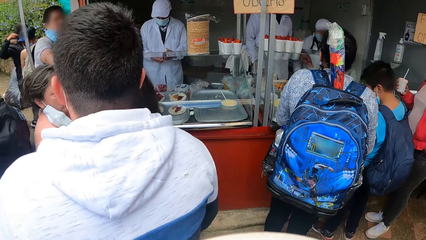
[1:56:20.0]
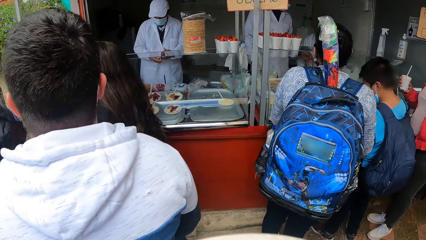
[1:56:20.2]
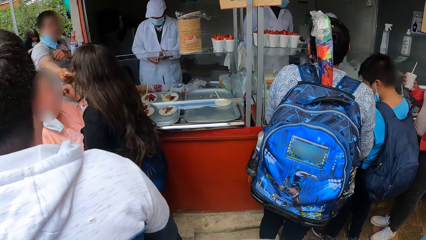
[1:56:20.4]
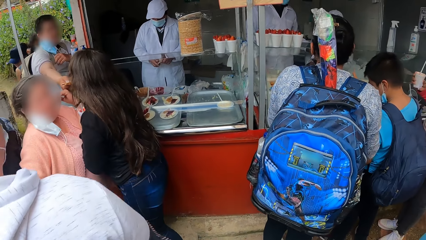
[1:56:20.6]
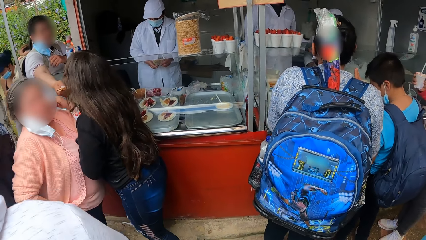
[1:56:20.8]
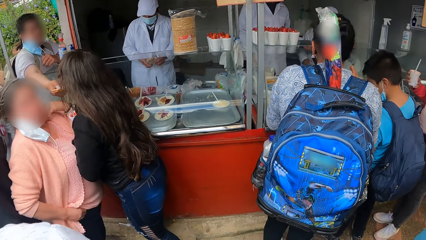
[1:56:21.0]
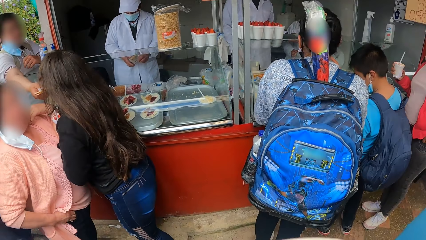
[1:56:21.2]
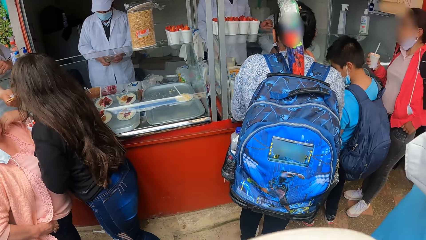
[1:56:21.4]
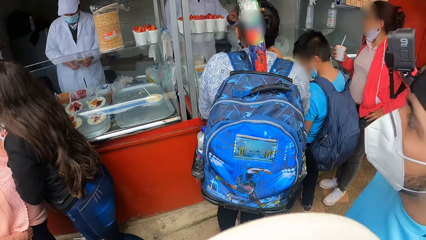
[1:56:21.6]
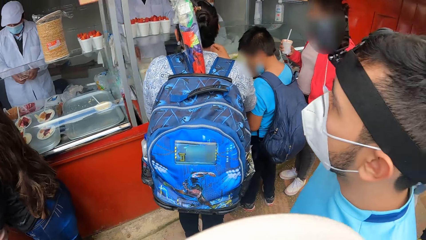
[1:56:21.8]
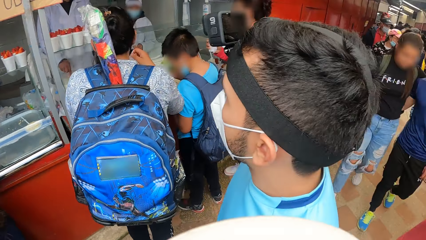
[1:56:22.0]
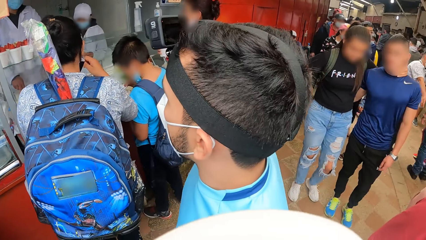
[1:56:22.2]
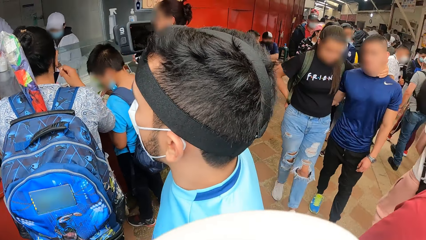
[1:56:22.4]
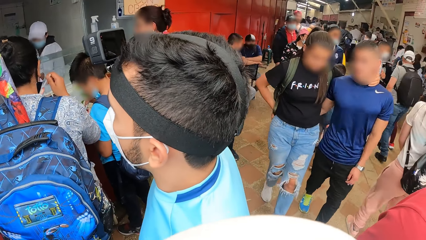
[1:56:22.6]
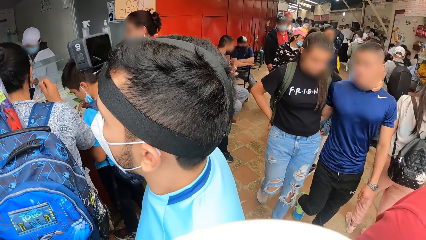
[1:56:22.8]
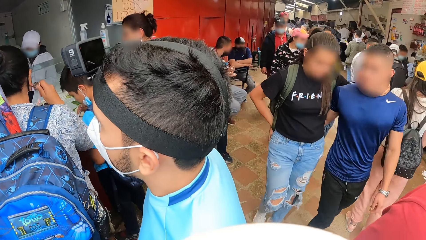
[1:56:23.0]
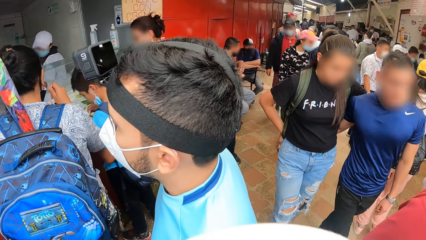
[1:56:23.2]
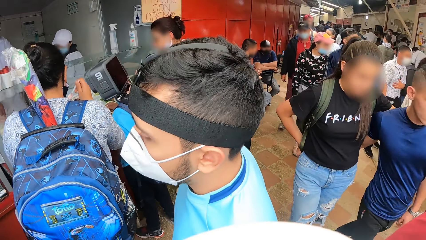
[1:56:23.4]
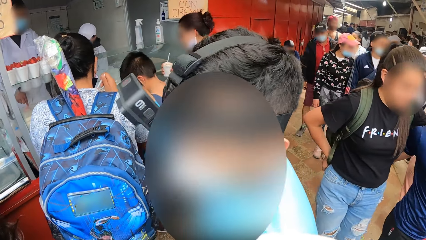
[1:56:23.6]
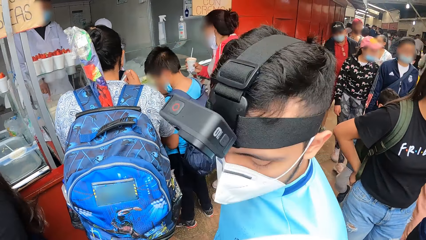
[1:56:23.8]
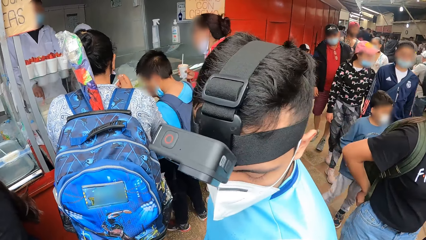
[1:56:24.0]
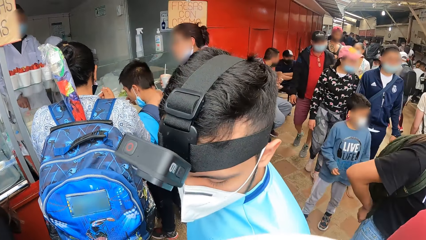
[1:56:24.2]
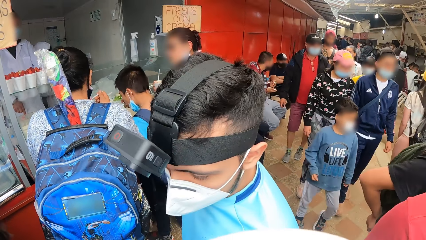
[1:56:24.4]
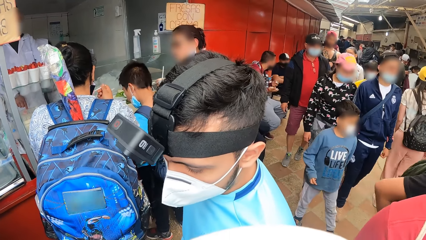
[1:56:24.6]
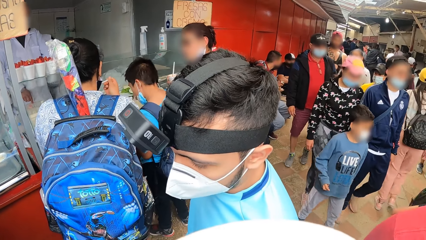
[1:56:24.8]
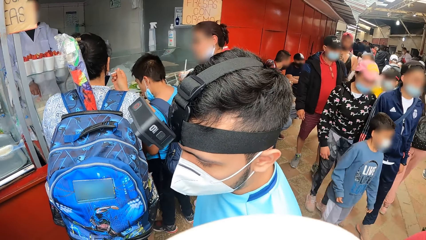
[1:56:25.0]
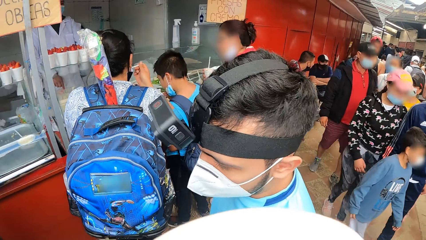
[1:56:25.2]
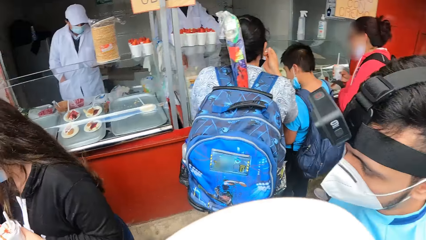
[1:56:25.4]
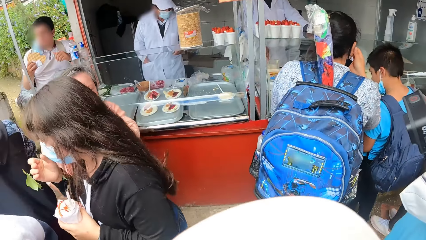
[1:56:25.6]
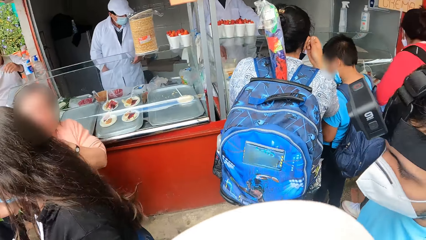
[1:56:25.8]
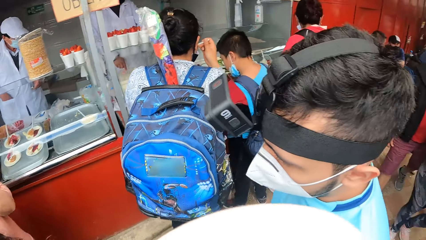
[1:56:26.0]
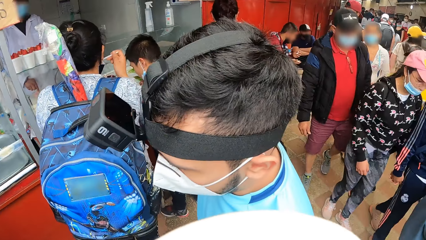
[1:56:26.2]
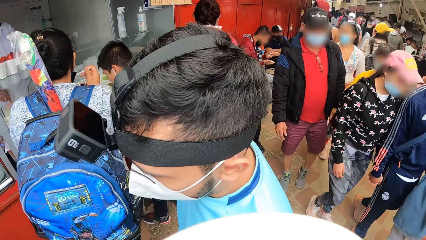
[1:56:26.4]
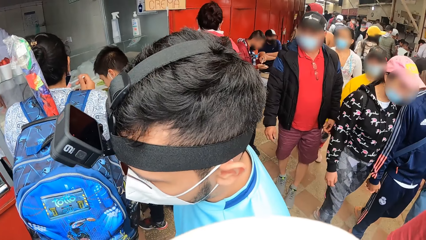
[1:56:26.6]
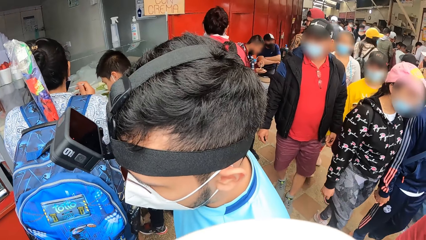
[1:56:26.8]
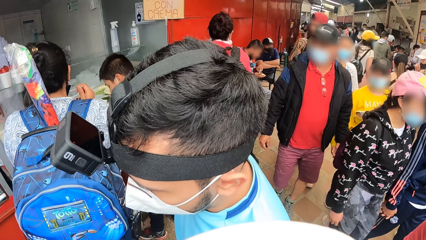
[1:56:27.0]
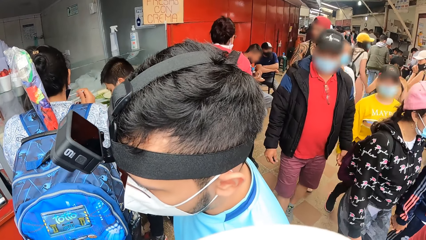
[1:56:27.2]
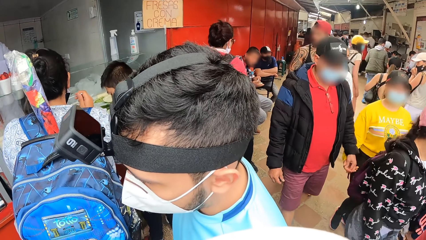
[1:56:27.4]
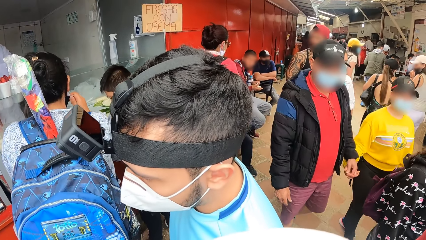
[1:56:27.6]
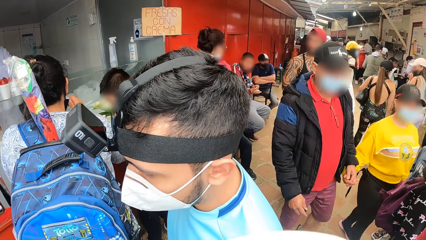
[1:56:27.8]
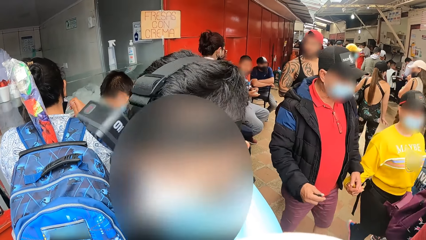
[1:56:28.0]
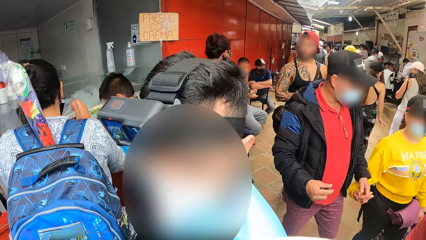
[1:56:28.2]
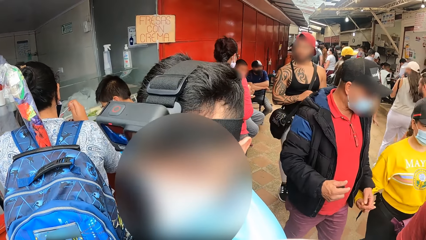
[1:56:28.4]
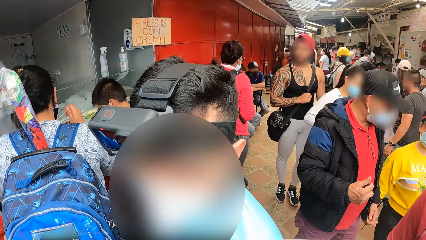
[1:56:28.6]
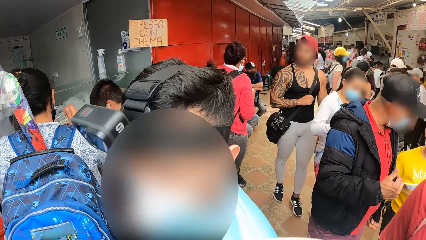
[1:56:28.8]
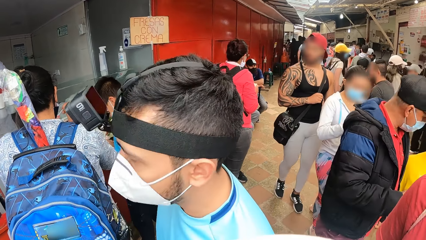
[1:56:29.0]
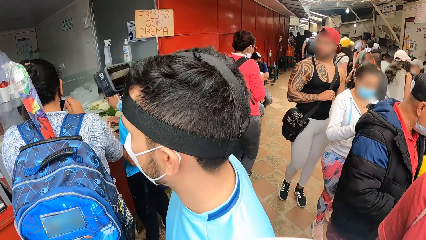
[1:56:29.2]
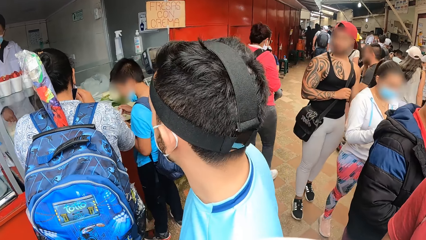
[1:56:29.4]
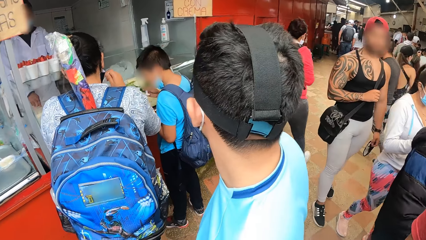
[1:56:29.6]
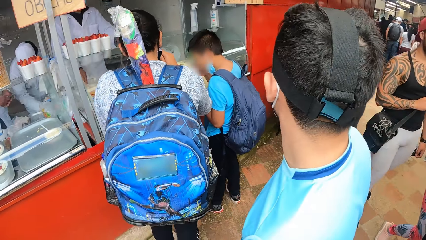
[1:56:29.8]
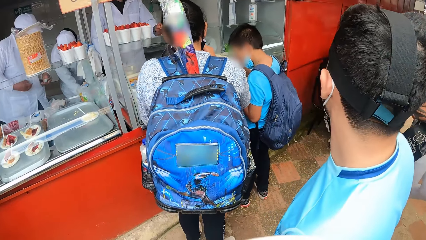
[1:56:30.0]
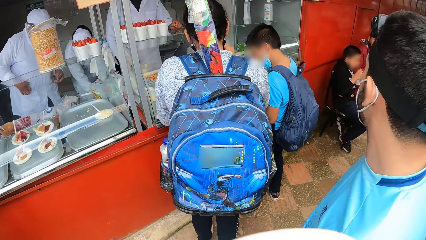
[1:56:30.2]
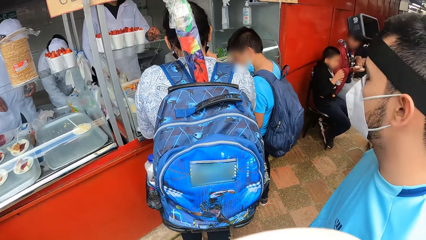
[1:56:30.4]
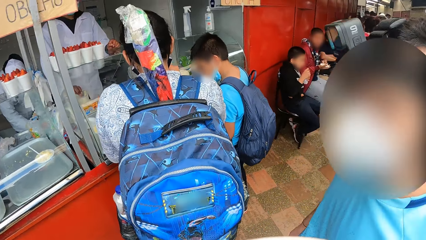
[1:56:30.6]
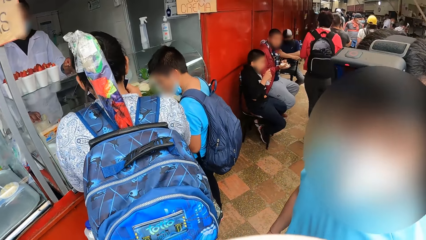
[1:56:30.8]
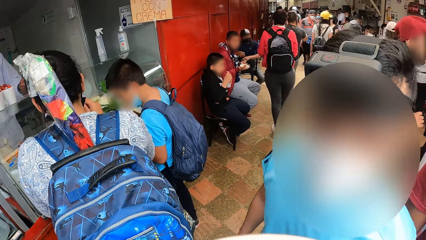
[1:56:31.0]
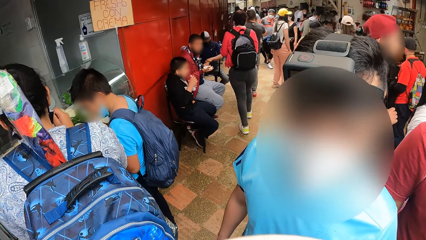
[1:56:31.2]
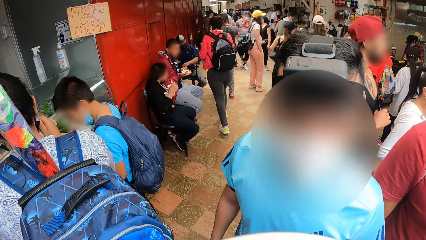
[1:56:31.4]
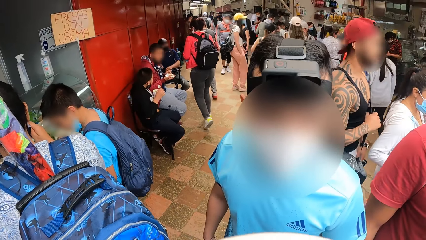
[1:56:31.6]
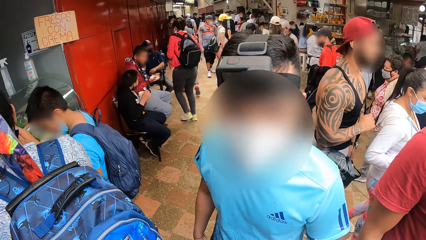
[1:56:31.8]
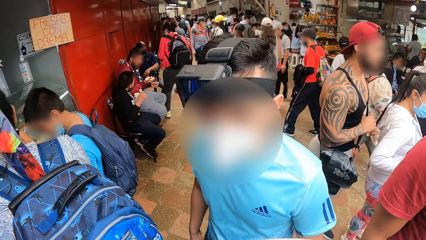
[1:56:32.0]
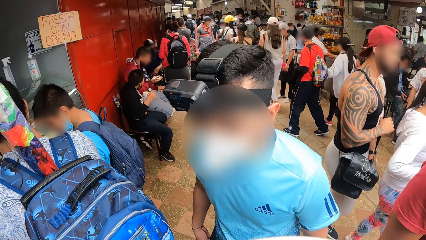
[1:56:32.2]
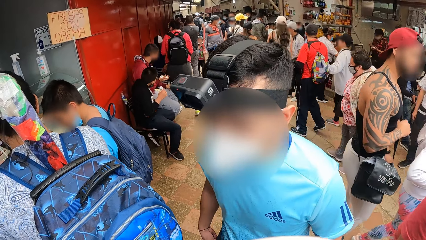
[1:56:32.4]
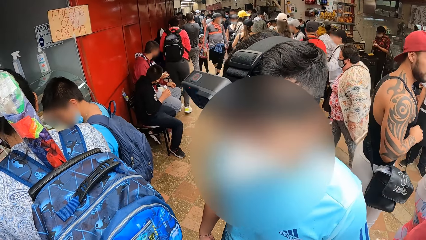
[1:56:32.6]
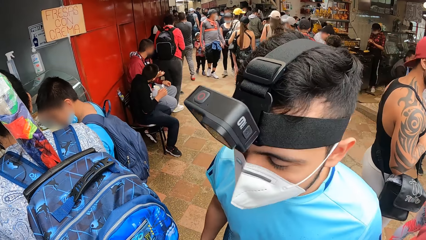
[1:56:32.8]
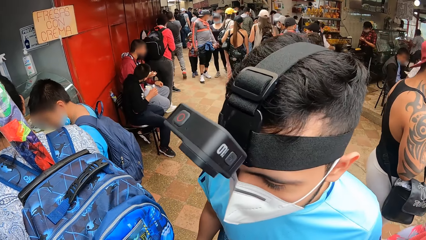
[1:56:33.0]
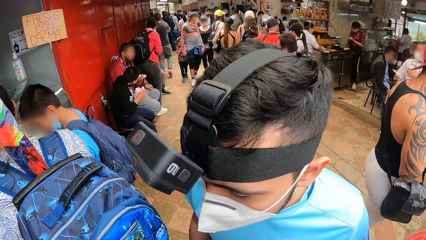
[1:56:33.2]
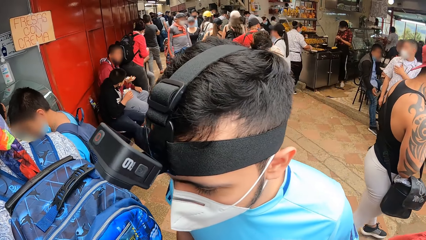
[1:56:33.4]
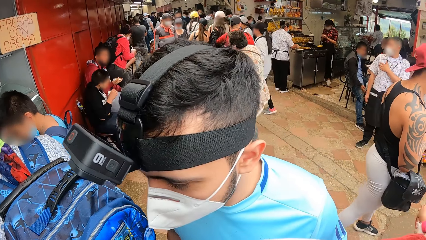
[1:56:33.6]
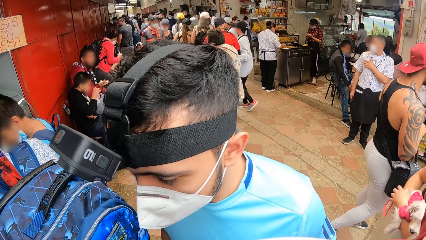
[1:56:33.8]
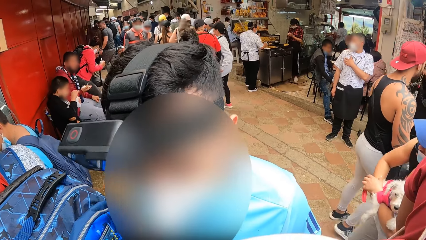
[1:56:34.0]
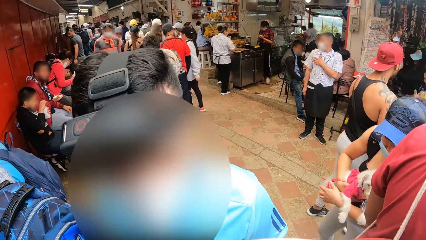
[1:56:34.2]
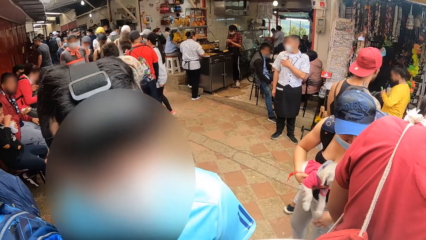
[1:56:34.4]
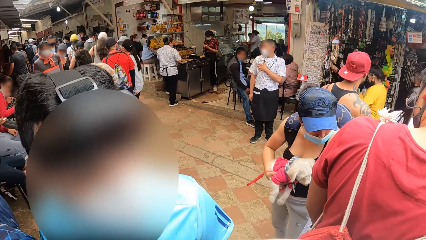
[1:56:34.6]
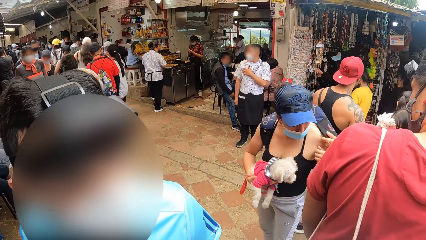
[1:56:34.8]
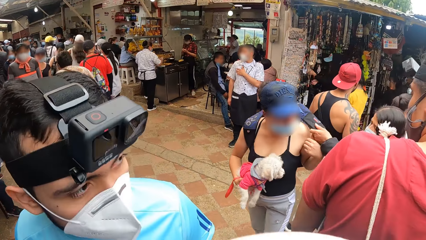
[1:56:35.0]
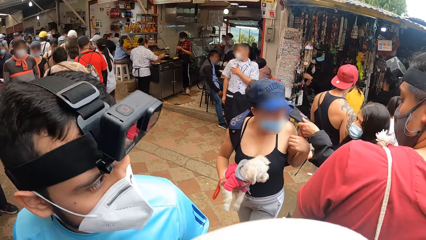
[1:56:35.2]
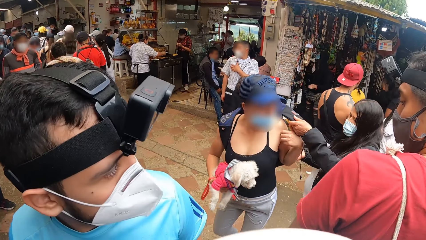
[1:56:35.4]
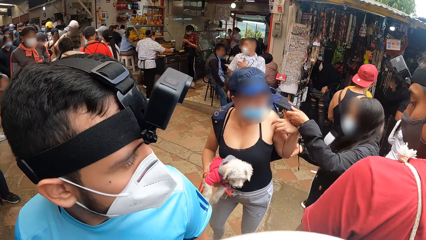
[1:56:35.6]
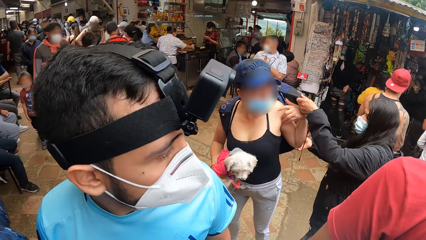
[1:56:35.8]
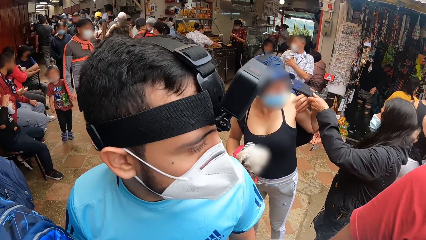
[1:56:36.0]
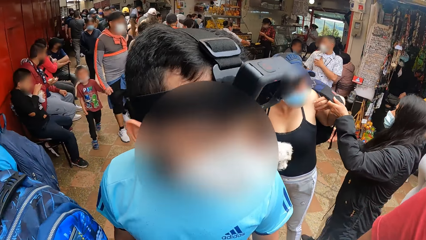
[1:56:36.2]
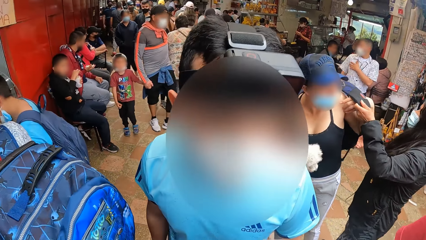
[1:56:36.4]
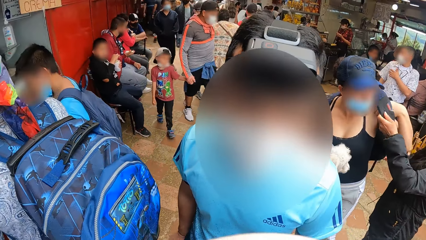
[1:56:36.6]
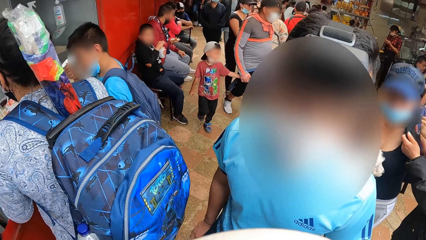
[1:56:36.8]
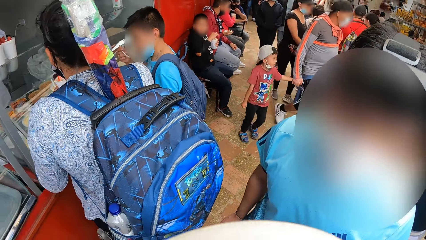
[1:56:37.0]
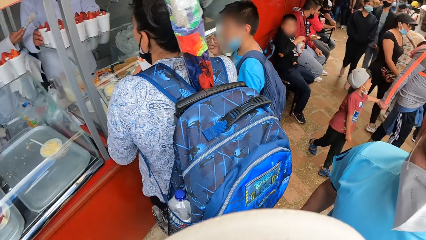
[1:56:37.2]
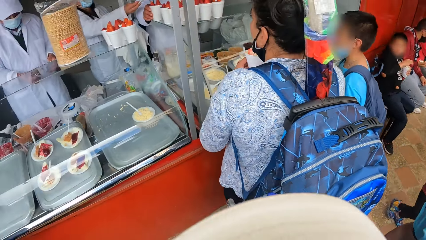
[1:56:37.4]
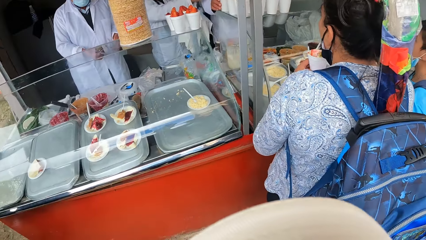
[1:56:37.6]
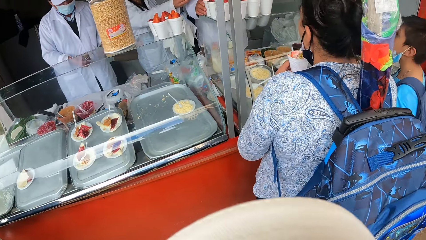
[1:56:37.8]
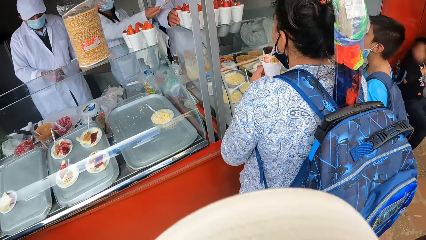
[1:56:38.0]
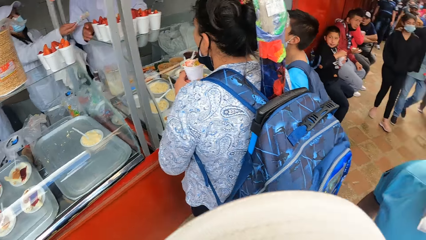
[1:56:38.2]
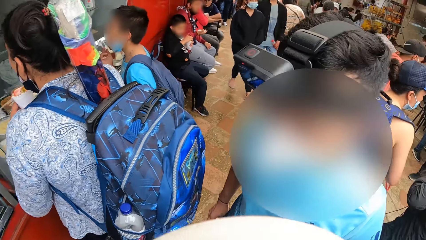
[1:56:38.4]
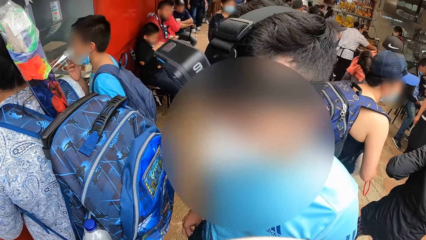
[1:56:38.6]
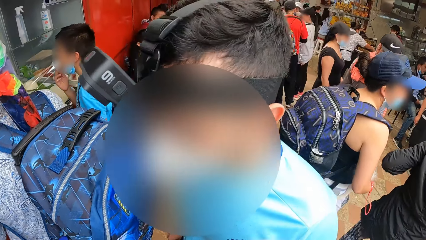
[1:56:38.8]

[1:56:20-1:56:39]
The camera wearer looks at a person. They interact with the person. They look around. They look at the person. They look around.
